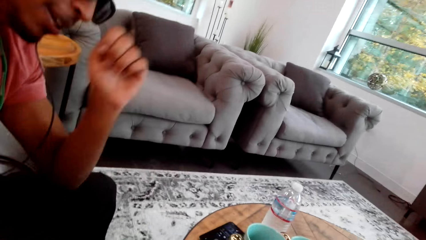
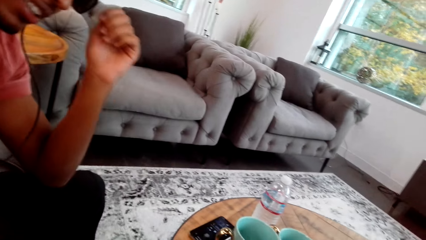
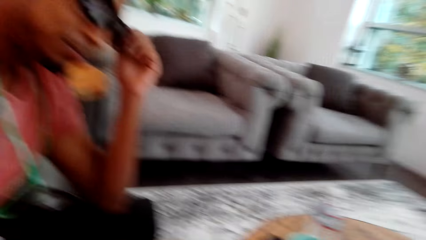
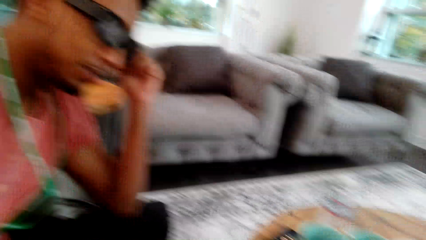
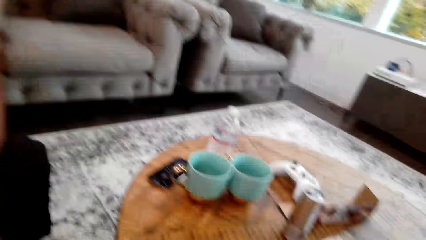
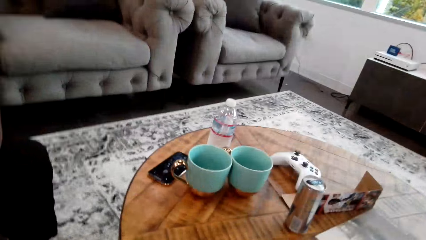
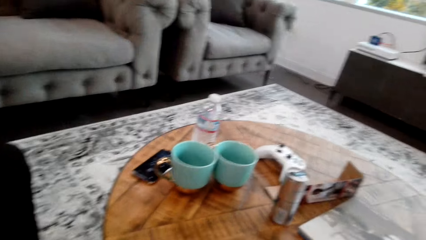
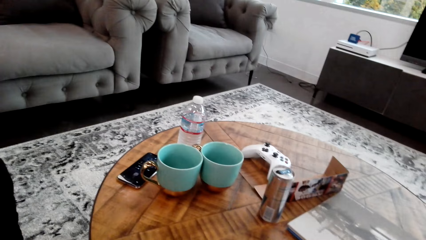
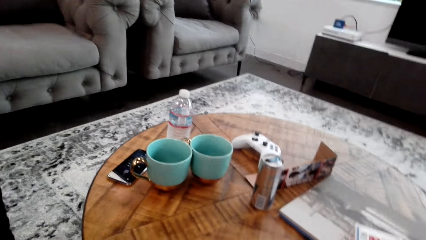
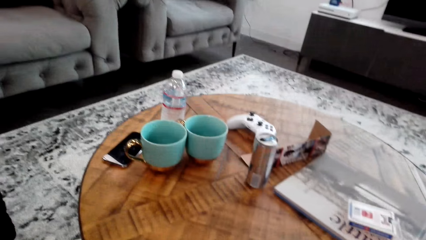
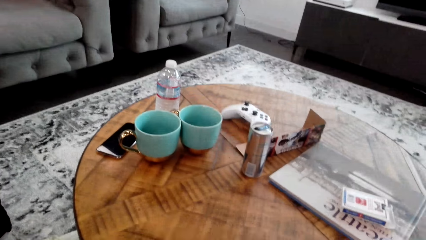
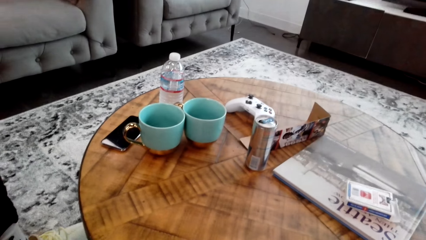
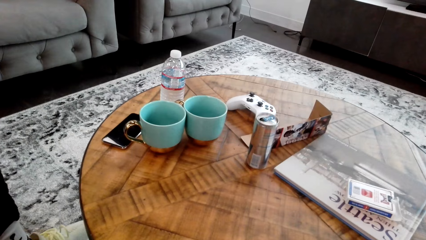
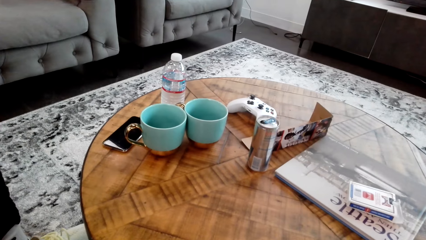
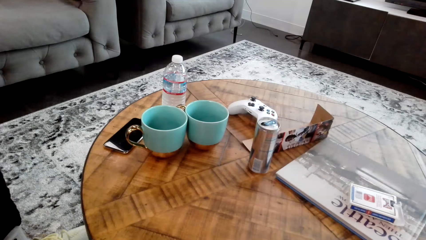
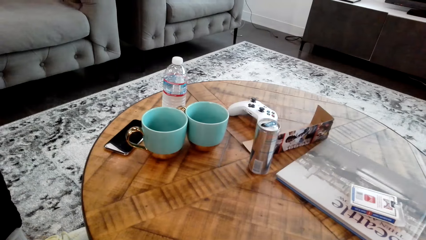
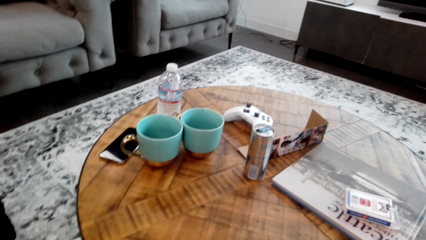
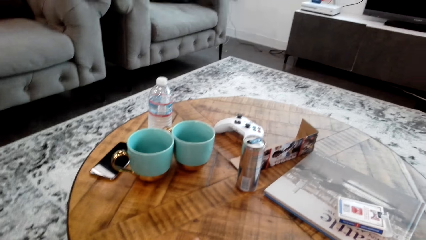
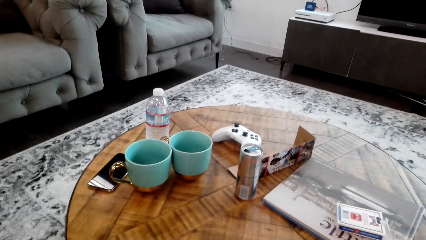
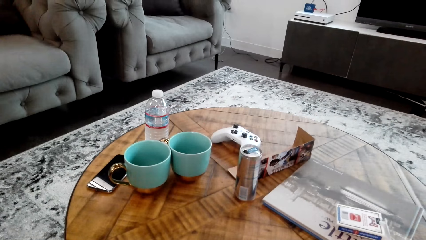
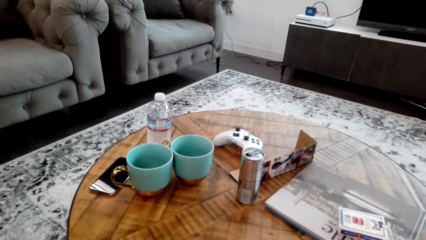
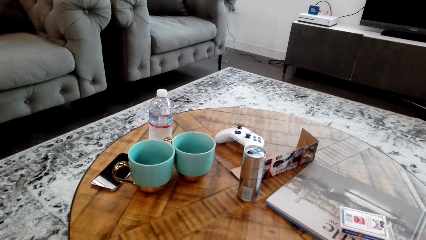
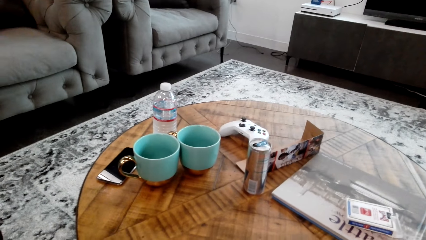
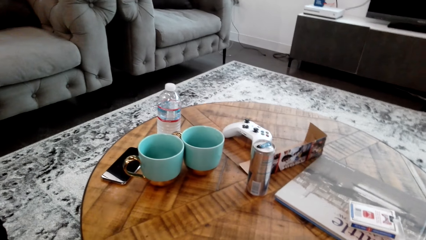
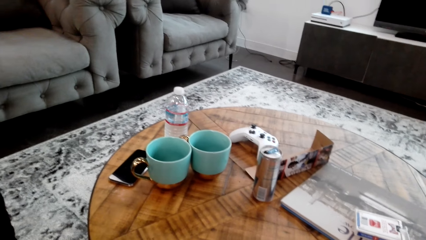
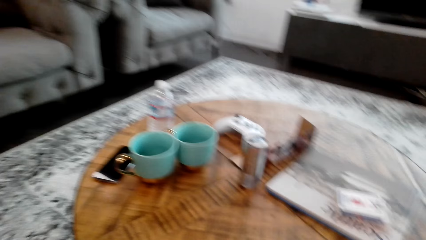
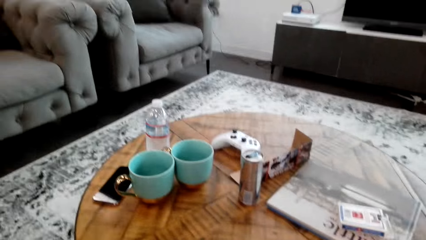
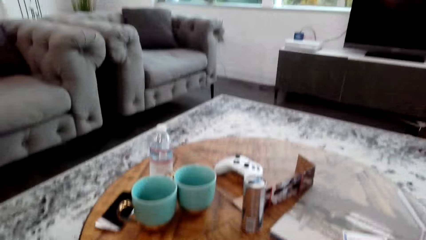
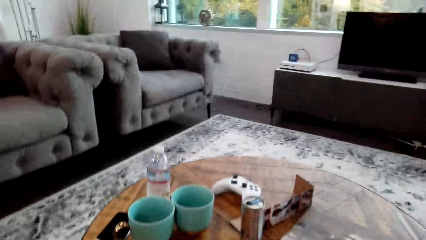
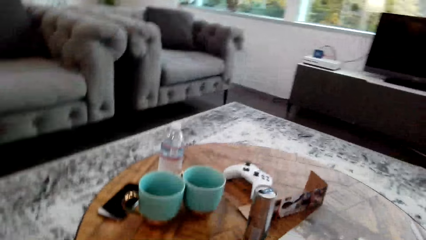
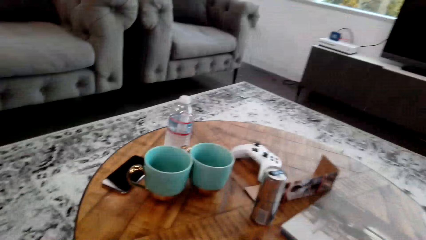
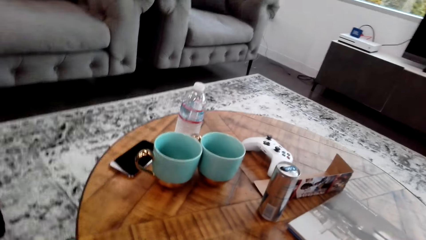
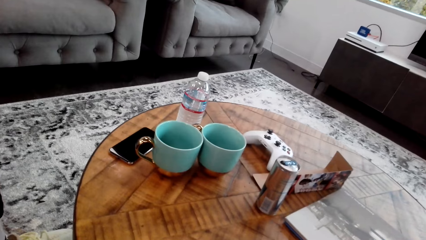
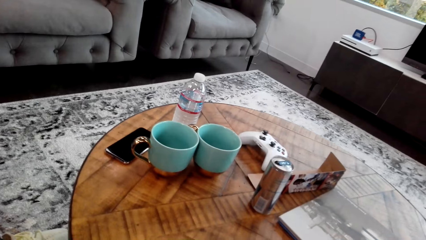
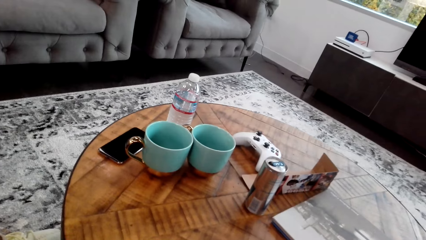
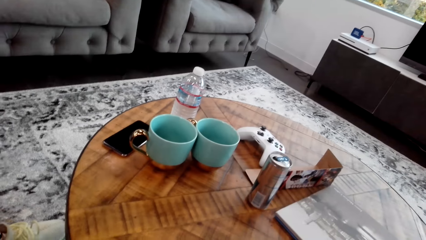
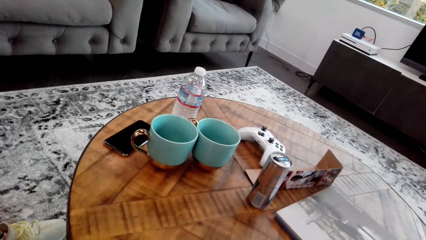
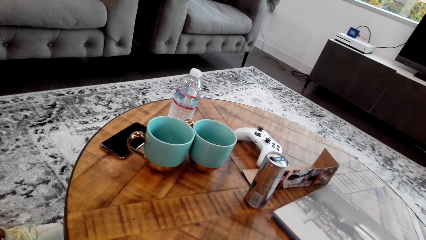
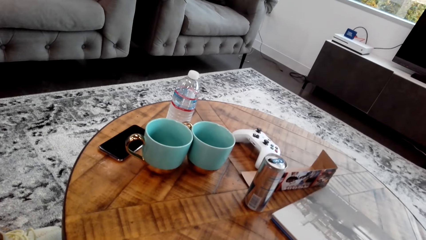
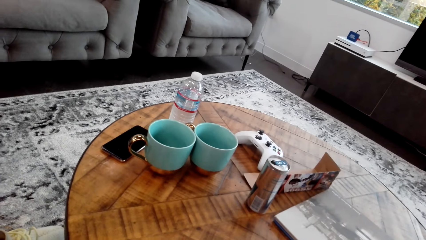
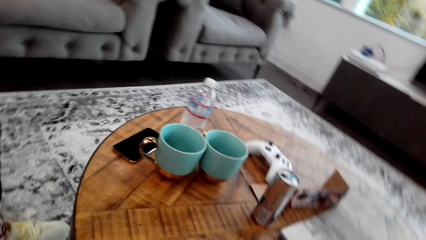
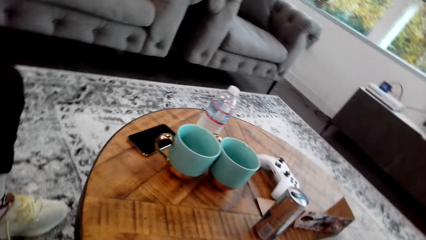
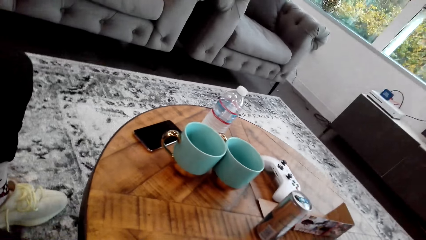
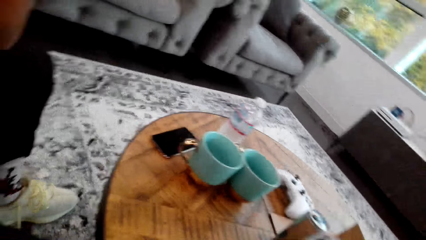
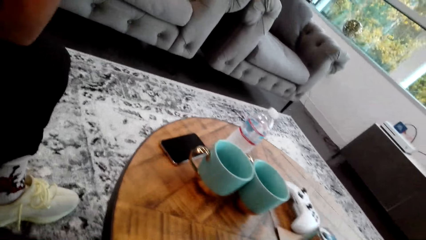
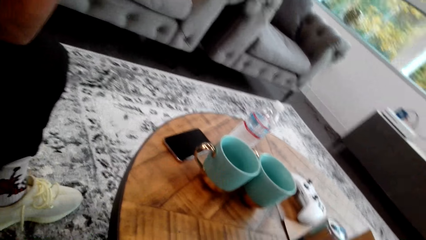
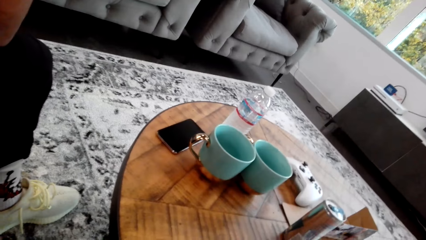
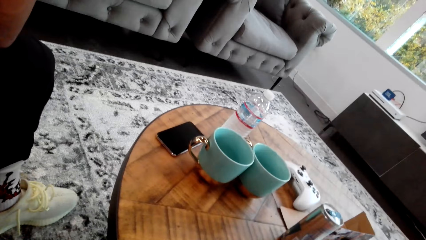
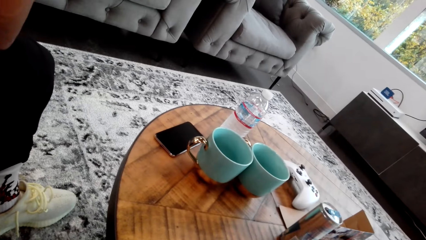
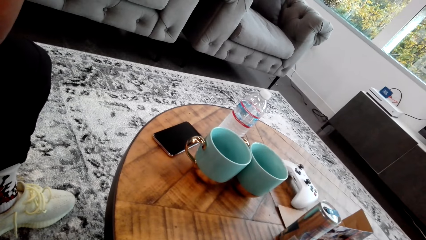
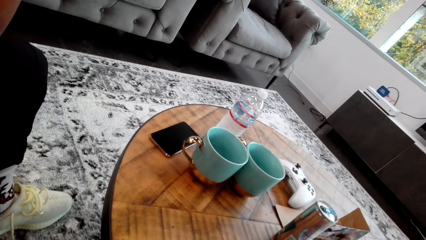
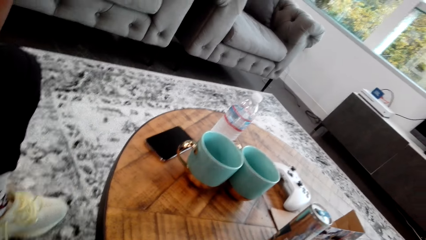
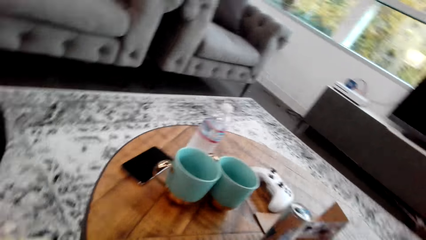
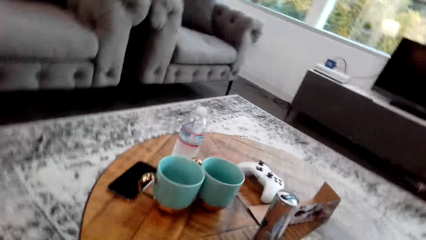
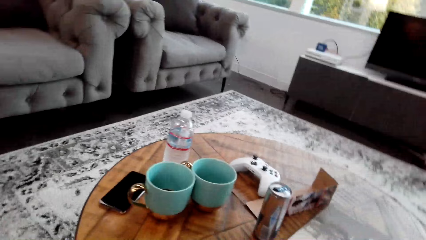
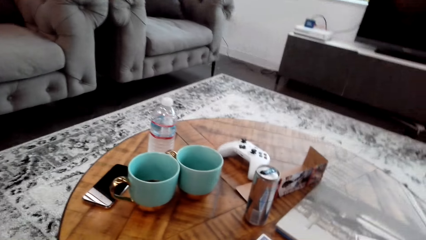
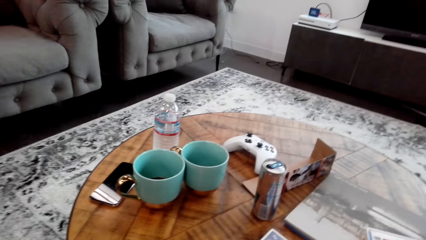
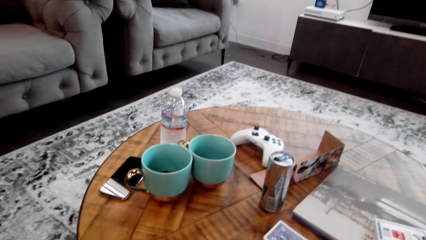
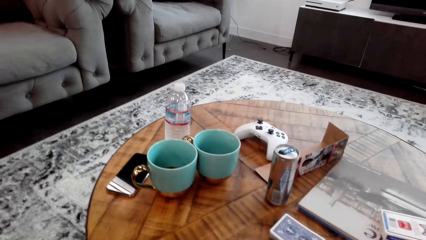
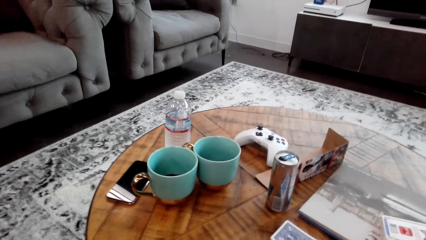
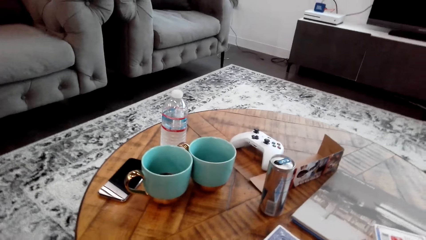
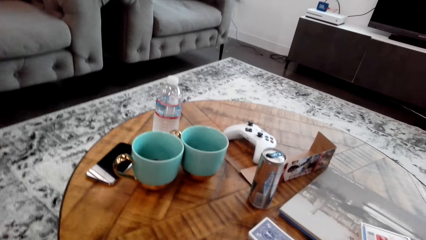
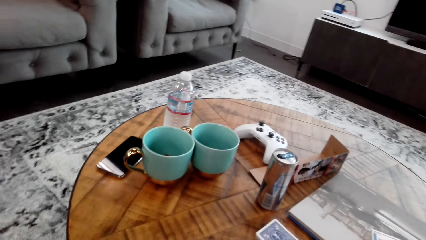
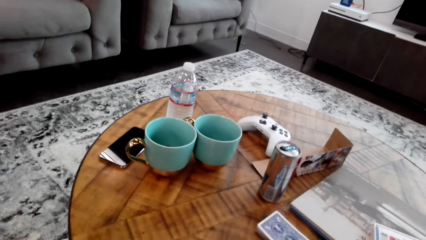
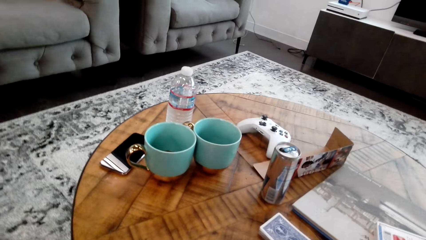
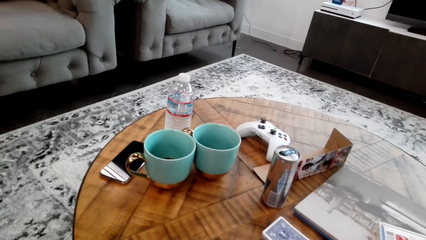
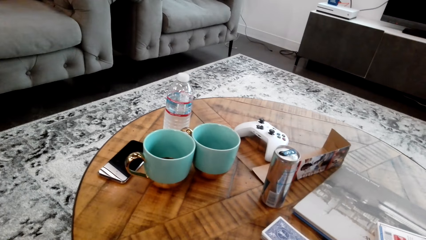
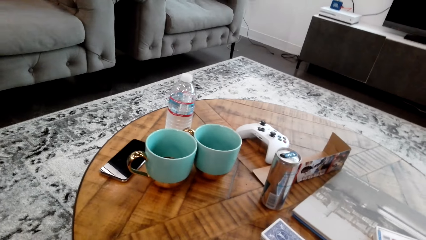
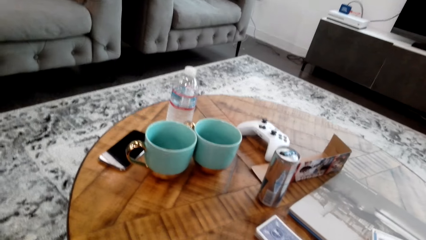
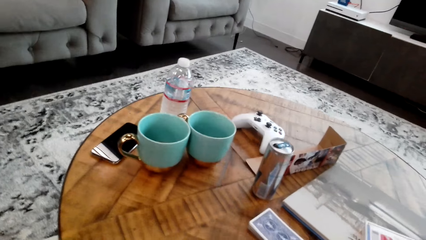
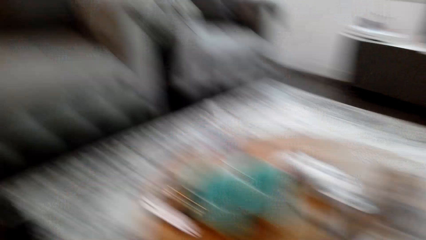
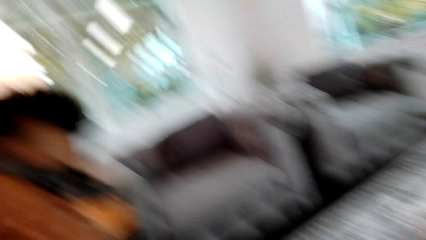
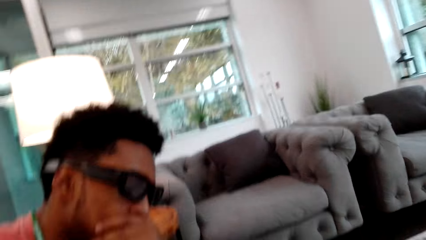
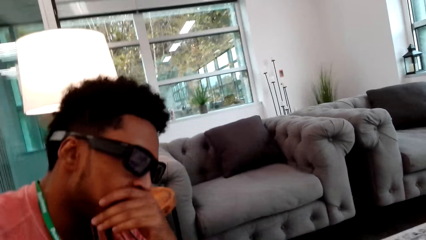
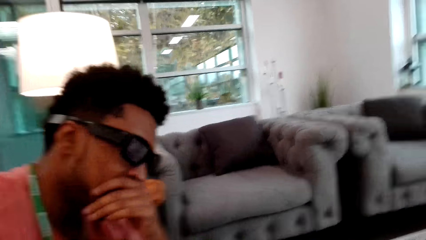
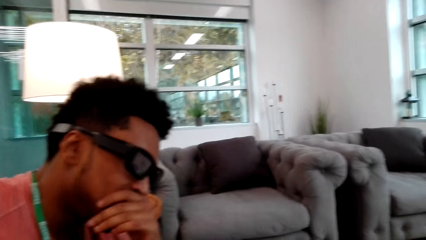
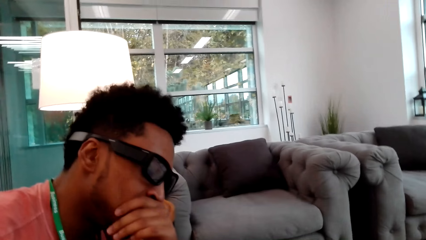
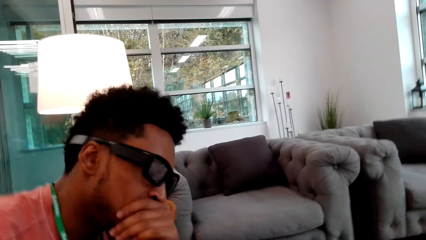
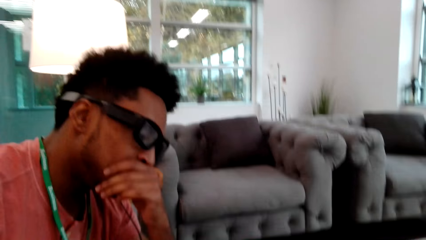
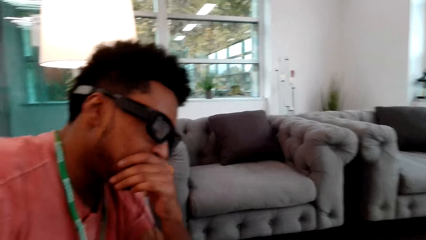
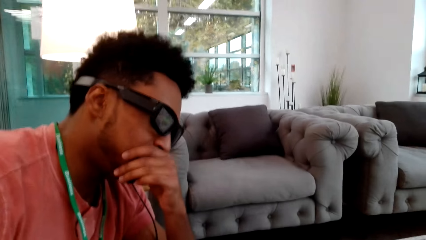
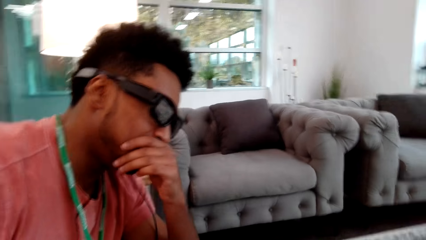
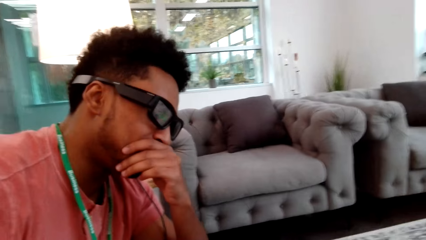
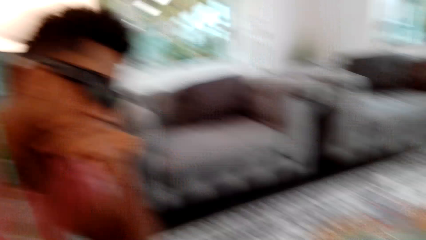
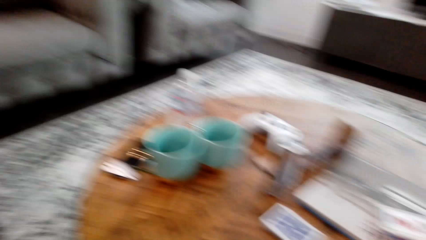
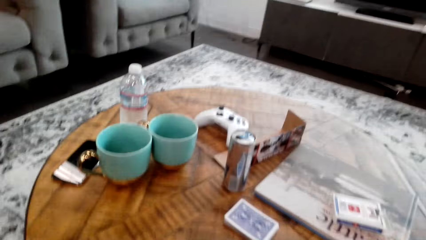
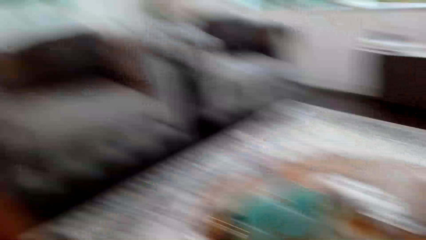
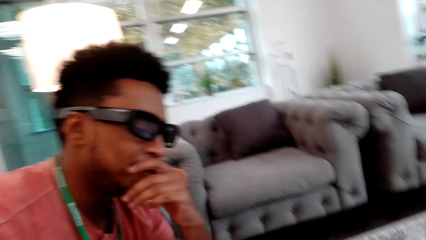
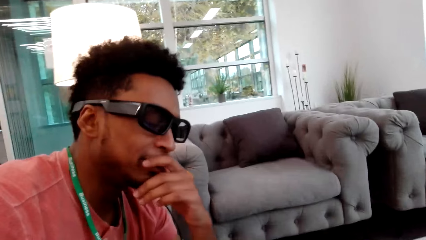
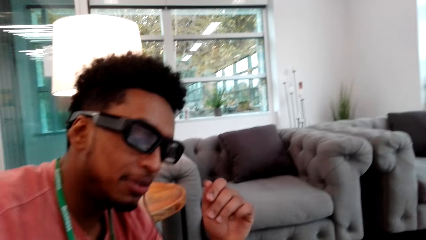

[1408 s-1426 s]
The camera wearer does something. A man holds his mouth with his left hand. The camera wearer looks around.
